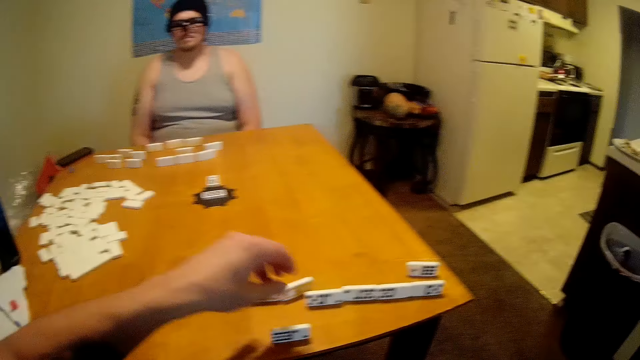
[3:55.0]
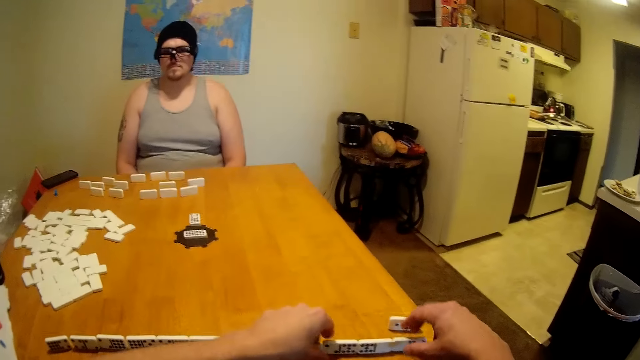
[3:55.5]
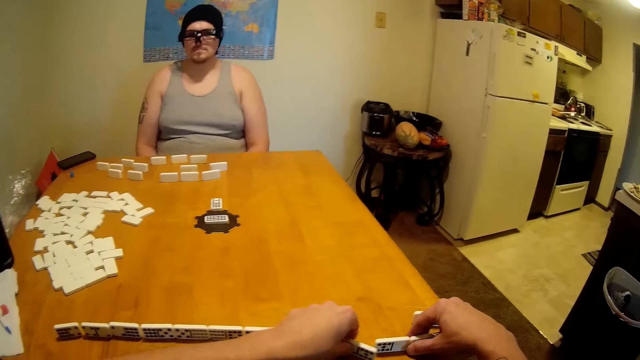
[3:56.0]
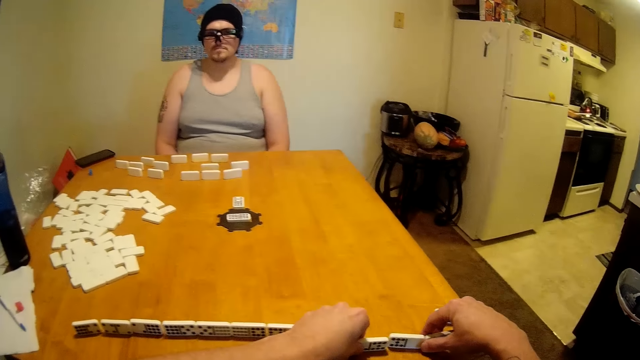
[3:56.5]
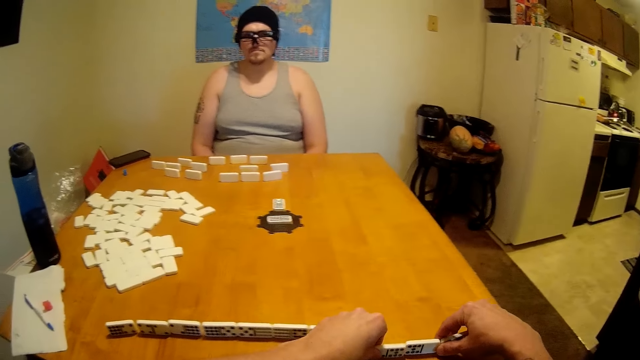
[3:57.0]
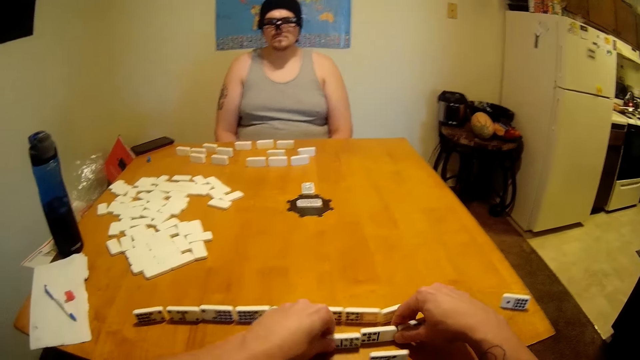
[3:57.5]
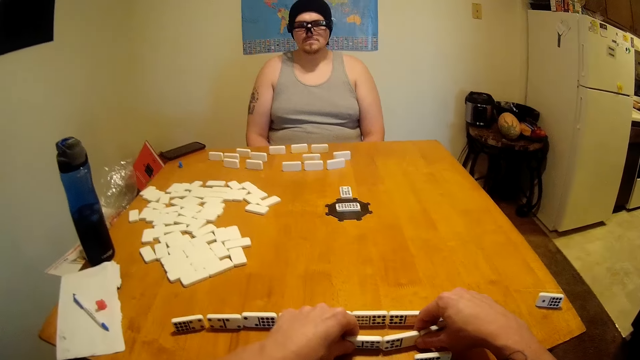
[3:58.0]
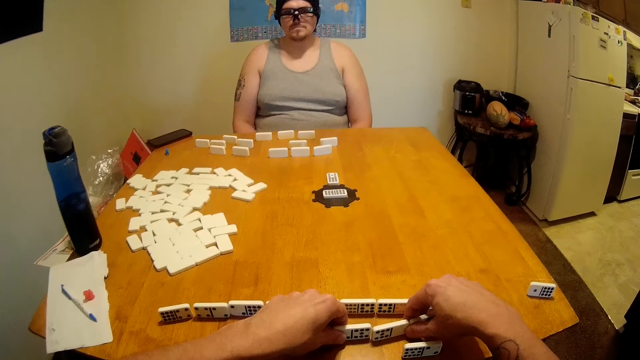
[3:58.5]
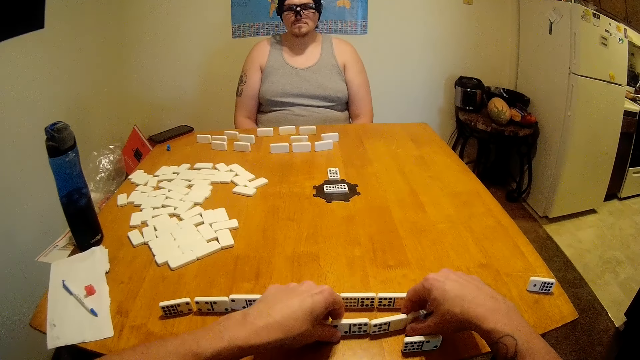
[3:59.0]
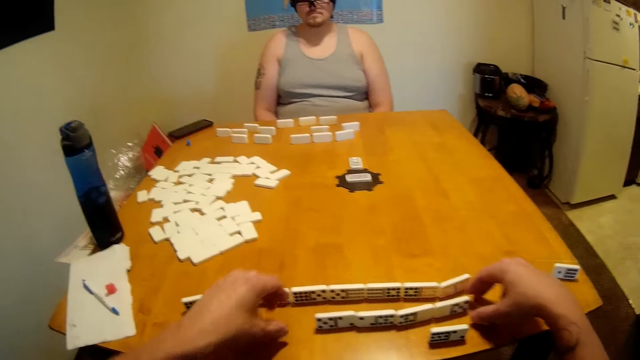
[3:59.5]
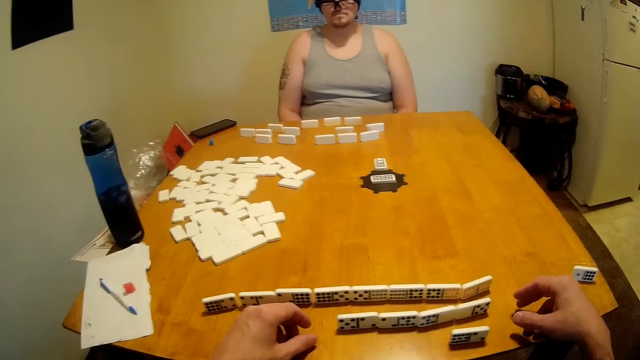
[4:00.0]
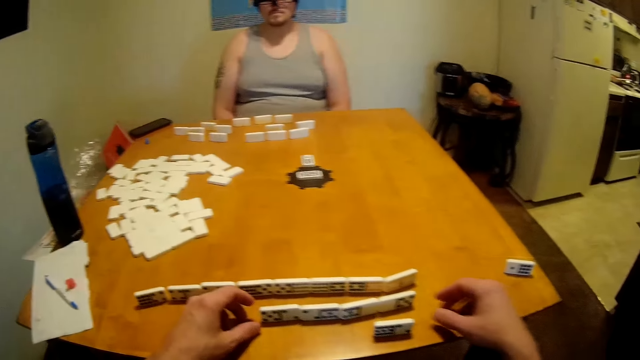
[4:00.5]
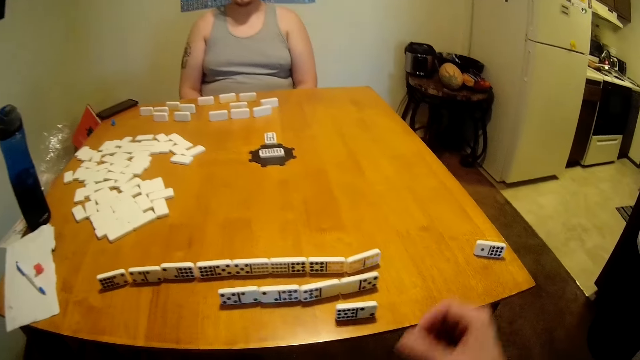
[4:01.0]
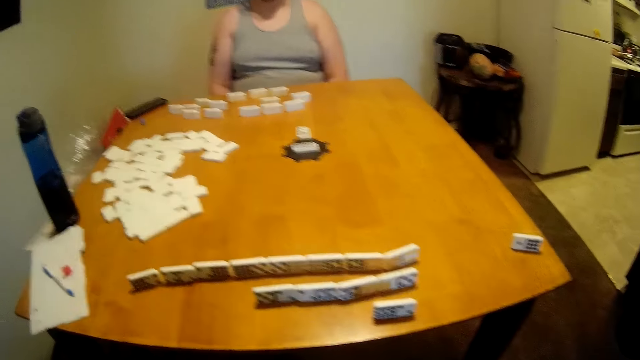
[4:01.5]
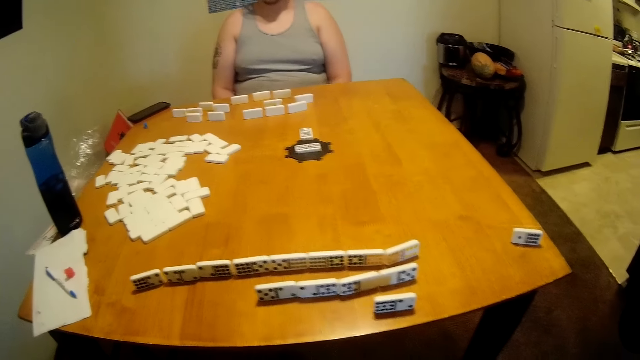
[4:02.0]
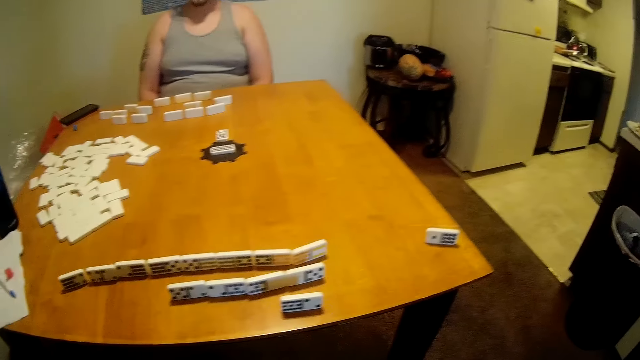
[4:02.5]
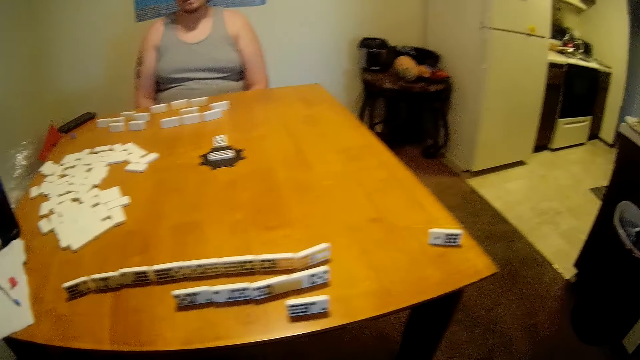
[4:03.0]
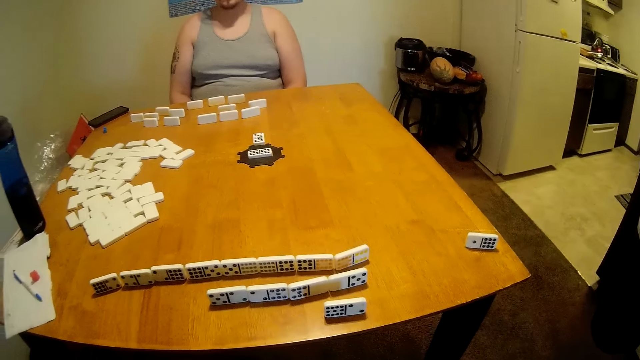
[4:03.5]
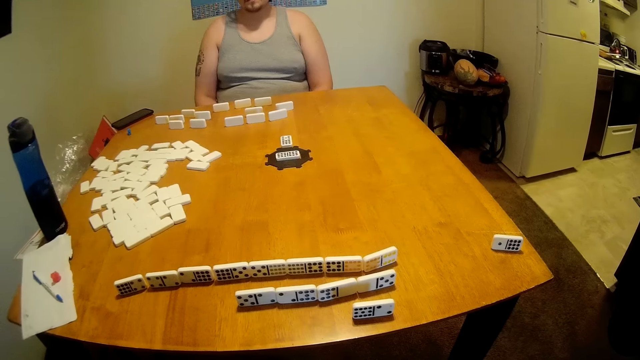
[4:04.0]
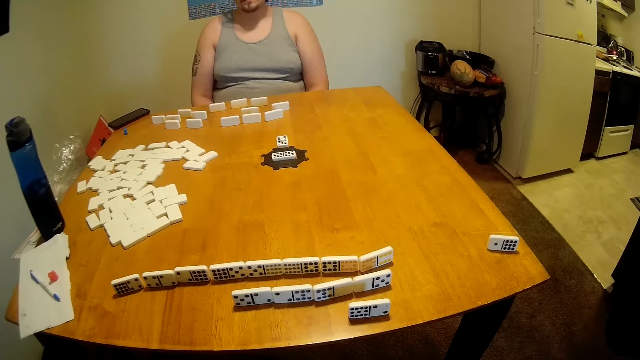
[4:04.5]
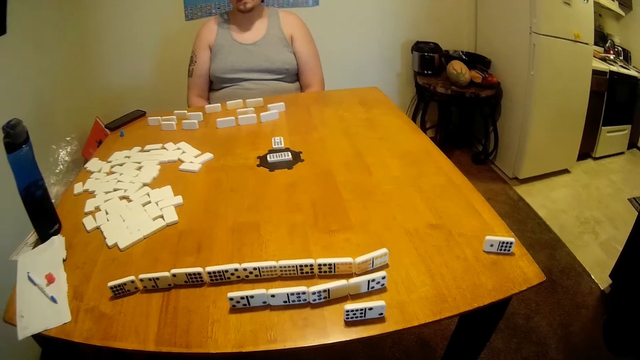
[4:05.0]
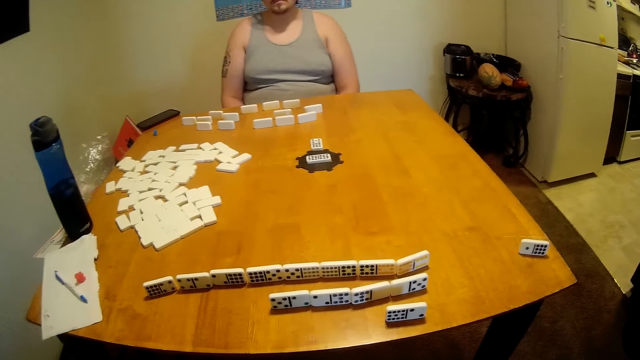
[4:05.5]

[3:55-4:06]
The camera wearer drags dice on a table. They arrange dominoes. They arrange dominoes again. They look around.

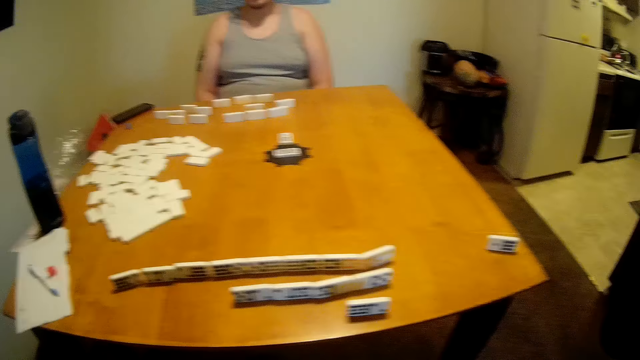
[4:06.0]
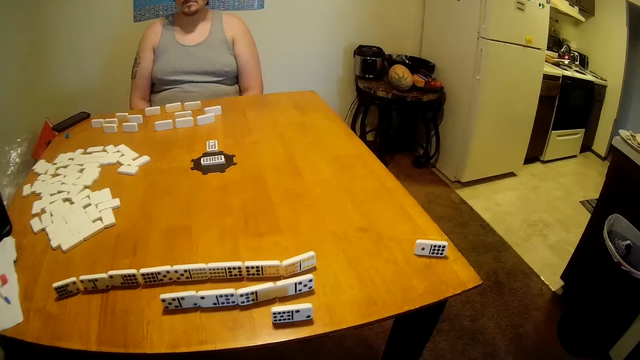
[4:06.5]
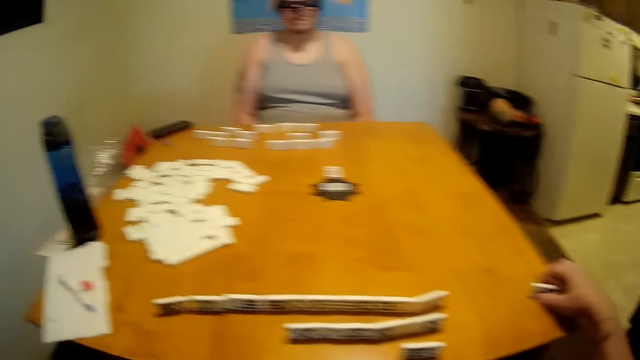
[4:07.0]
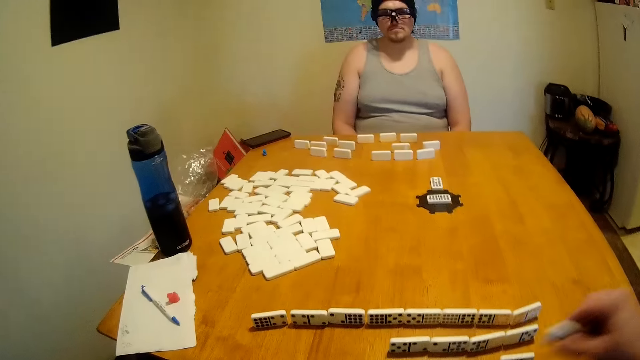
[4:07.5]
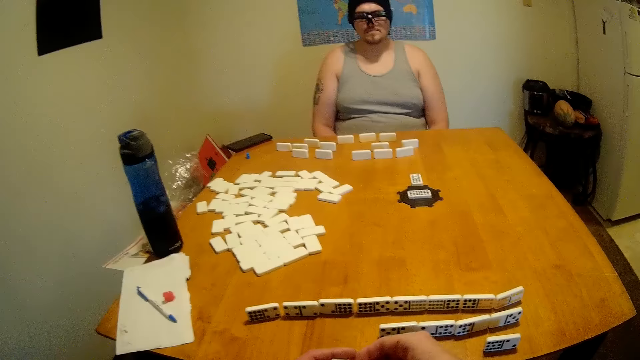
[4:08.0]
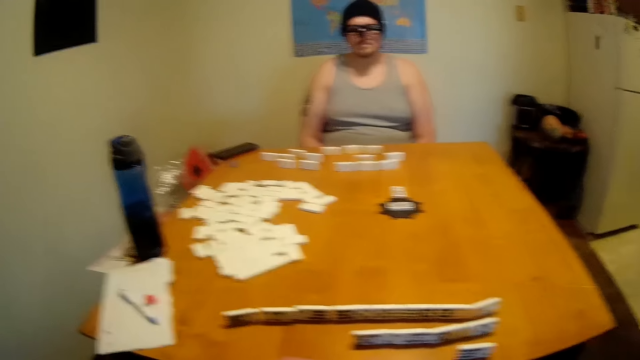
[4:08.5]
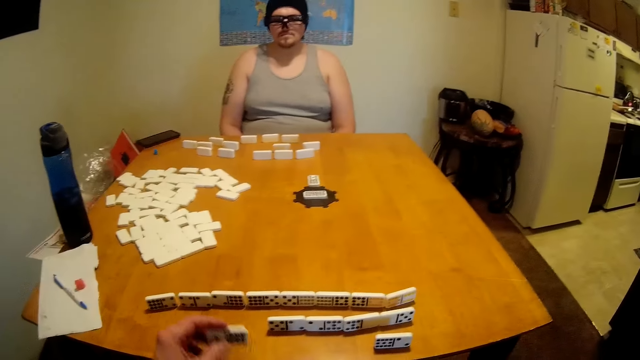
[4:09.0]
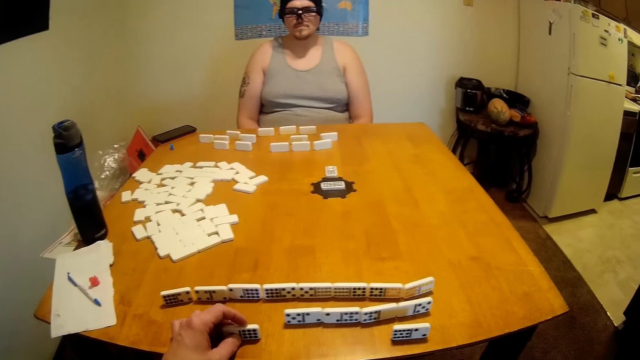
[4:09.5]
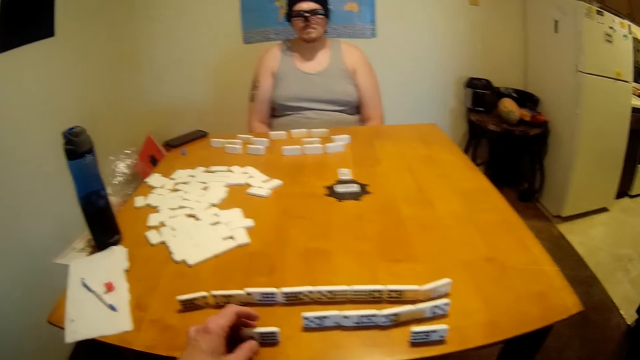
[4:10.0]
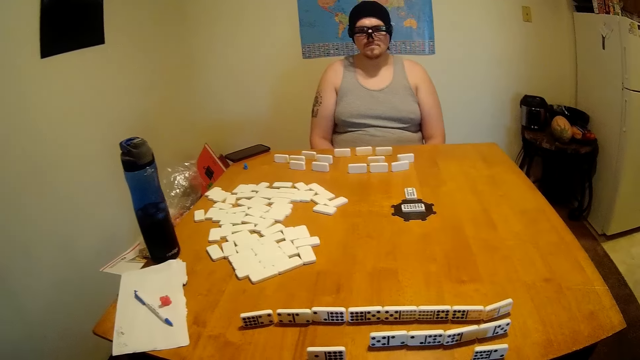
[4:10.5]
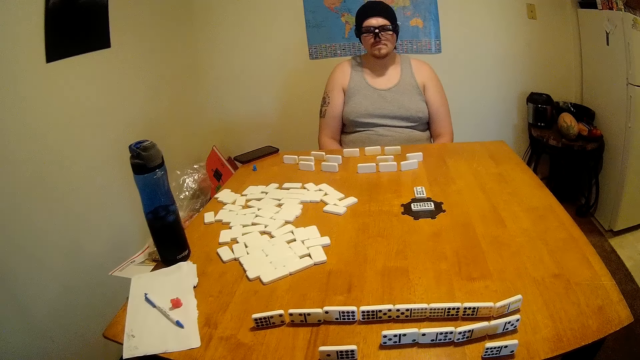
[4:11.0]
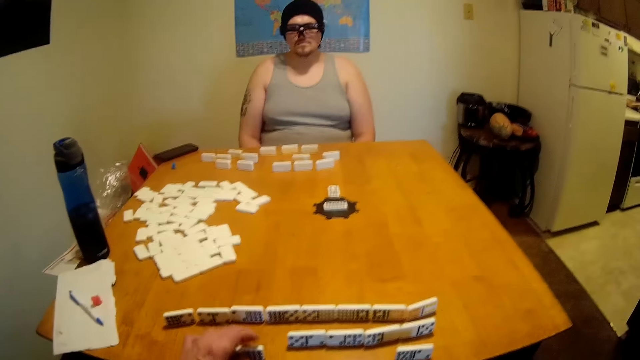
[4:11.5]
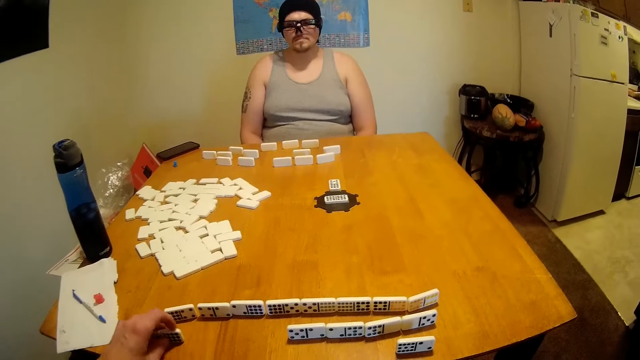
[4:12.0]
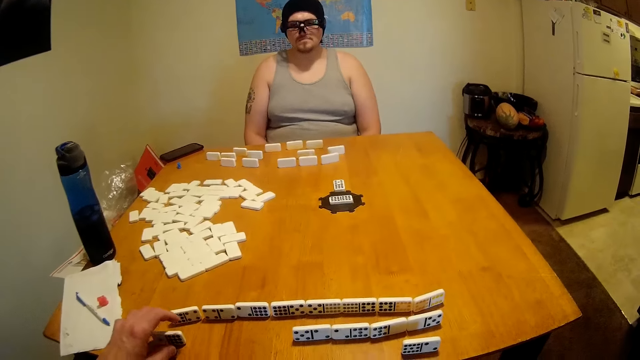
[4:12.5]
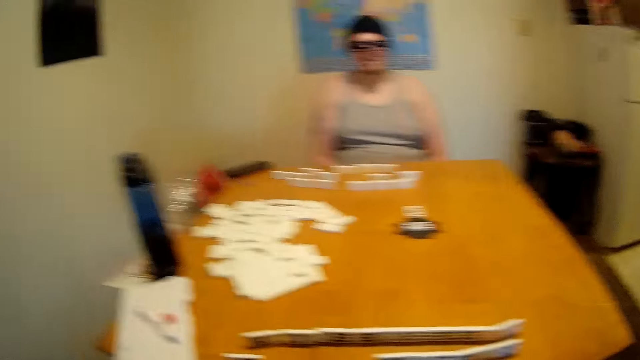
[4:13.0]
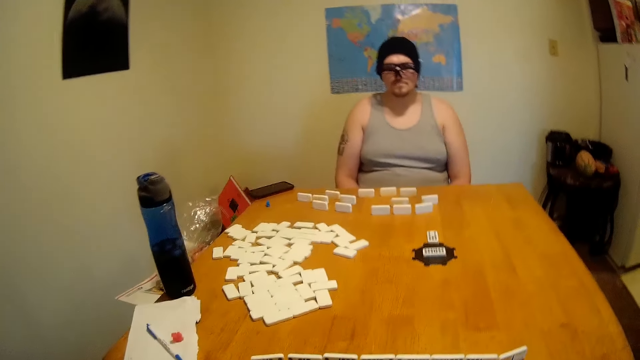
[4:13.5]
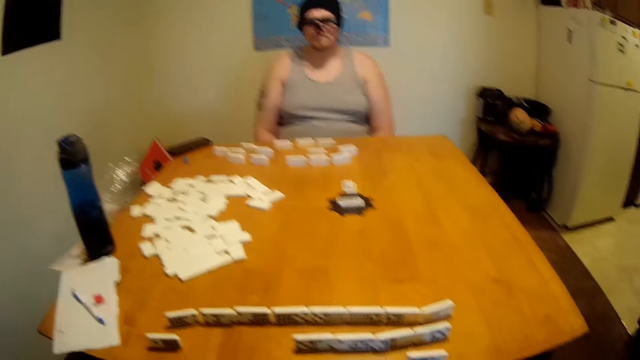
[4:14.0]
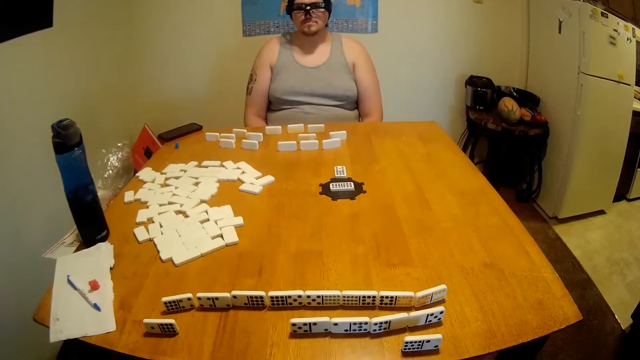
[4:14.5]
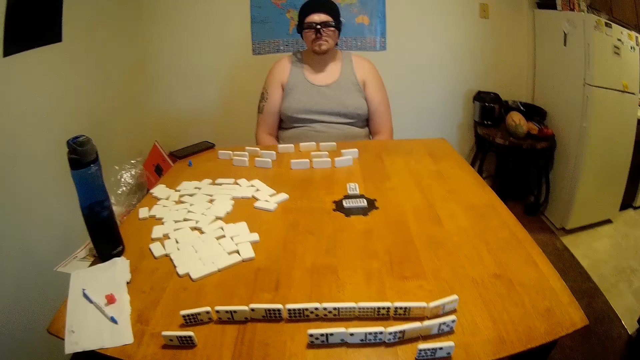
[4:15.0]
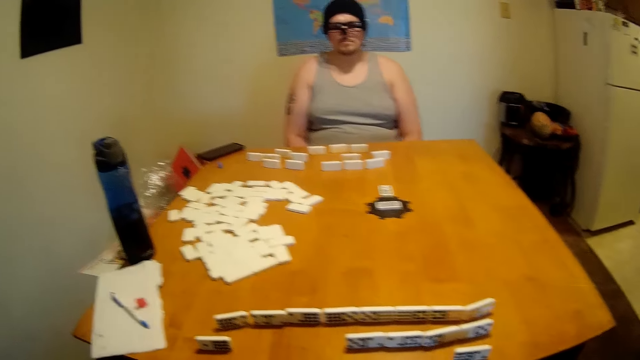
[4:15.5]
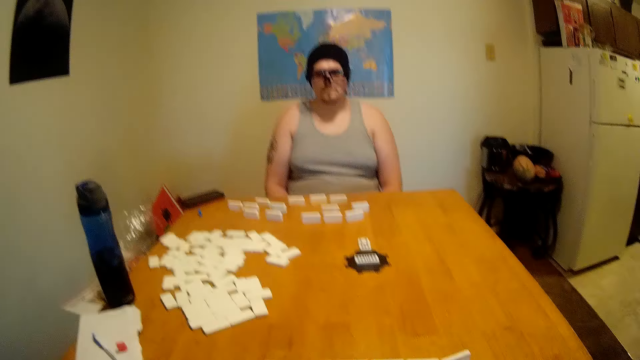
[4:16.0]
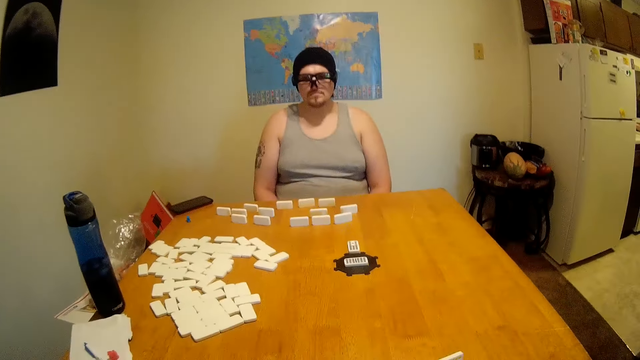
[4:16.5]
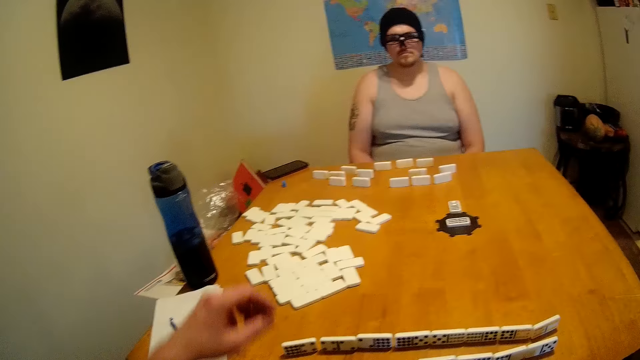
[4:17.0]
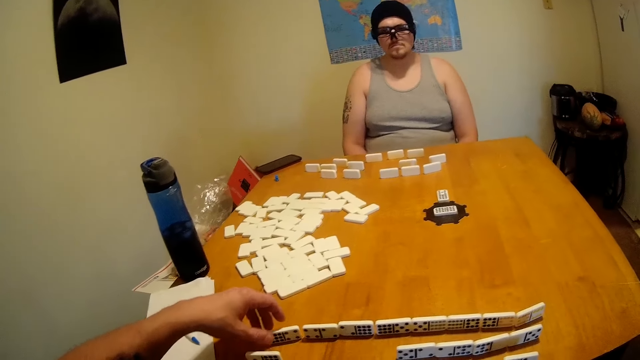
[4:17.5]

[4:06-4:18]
The camera wearer picks up a dice on a table. They arrange dominoes. They put the dice on the table. They look around.
